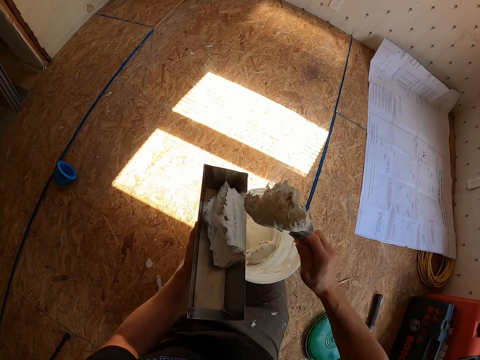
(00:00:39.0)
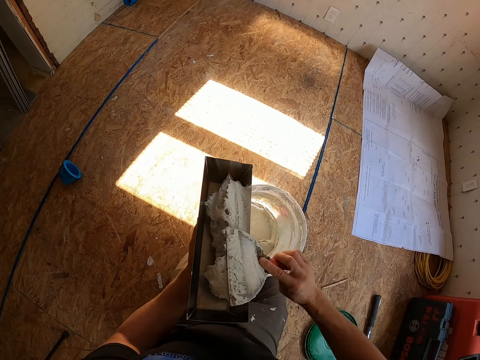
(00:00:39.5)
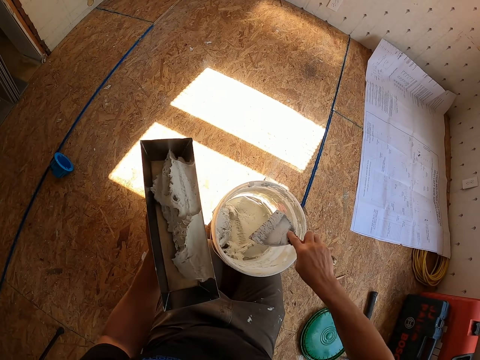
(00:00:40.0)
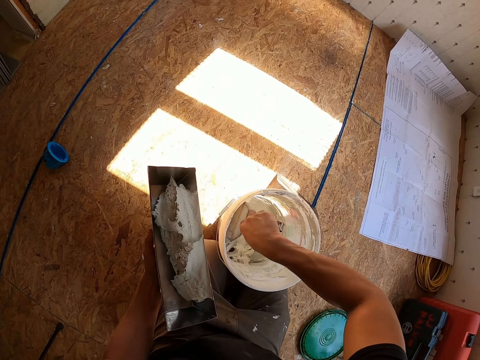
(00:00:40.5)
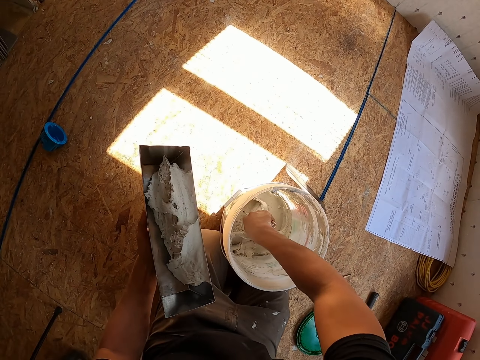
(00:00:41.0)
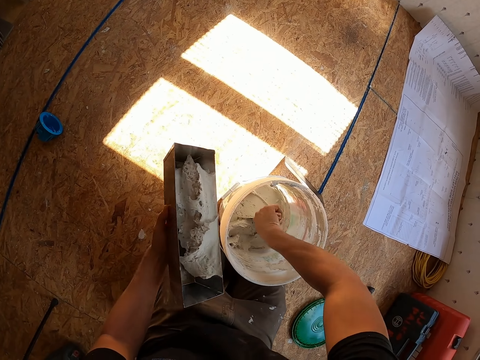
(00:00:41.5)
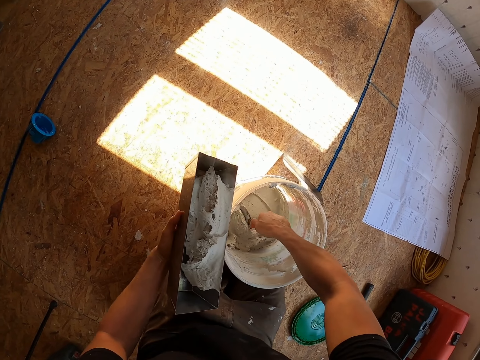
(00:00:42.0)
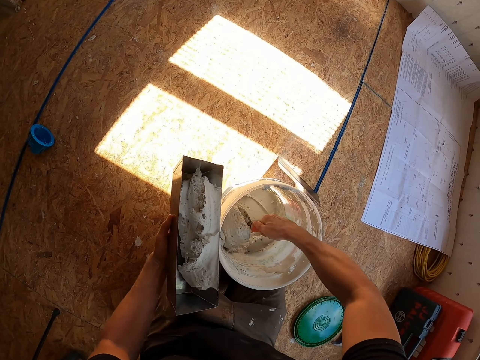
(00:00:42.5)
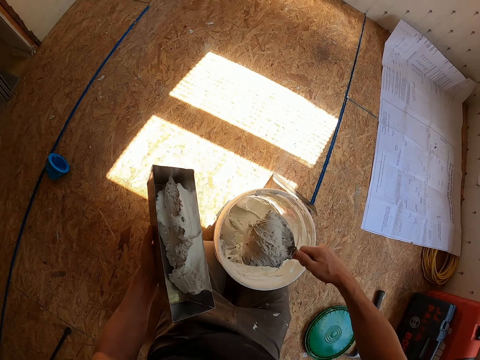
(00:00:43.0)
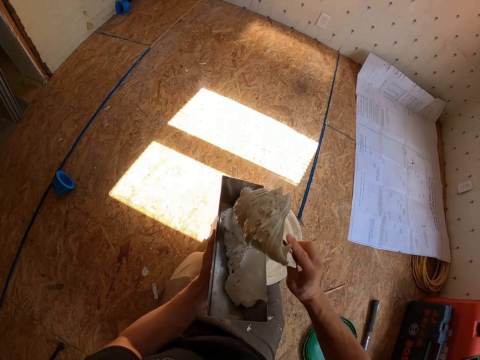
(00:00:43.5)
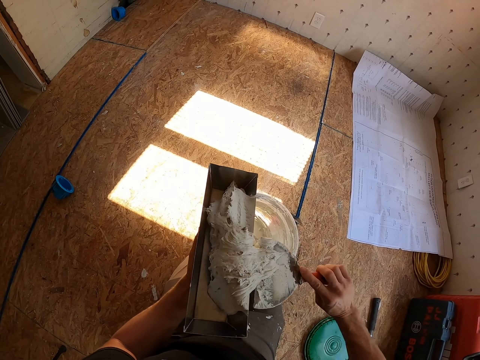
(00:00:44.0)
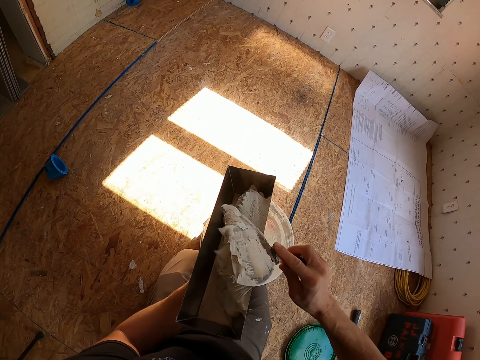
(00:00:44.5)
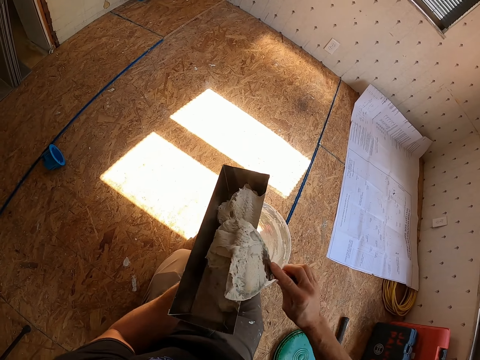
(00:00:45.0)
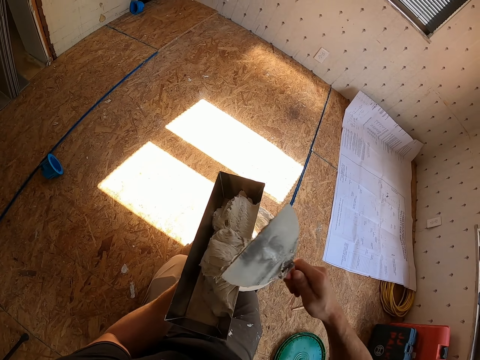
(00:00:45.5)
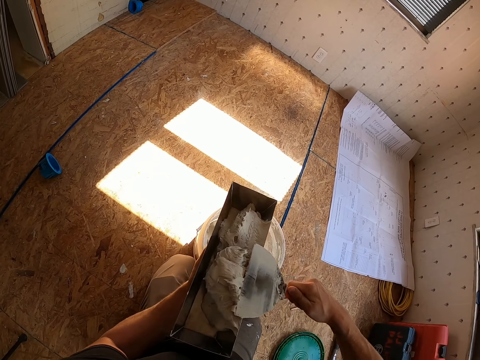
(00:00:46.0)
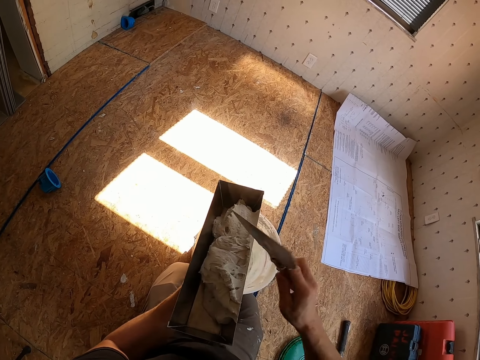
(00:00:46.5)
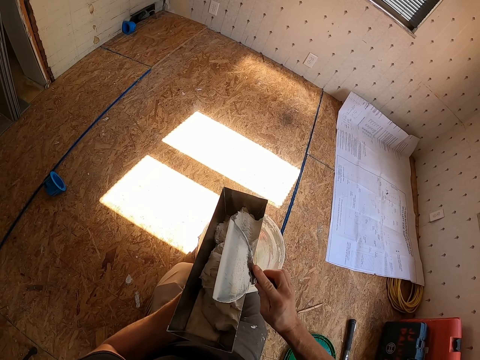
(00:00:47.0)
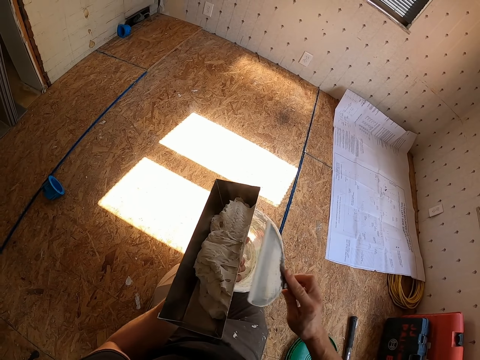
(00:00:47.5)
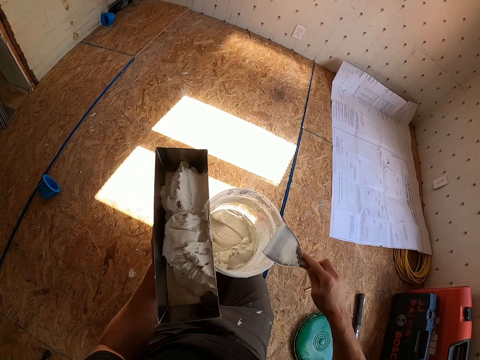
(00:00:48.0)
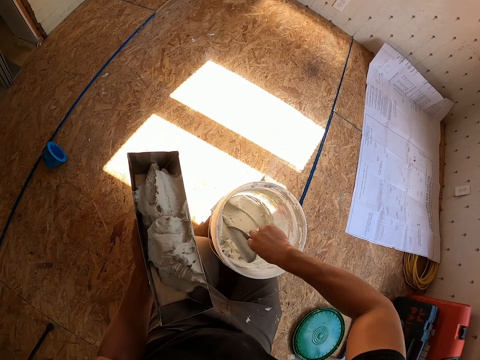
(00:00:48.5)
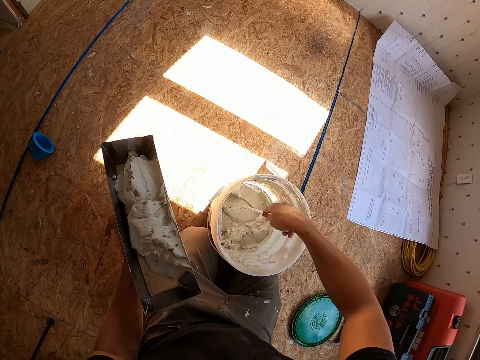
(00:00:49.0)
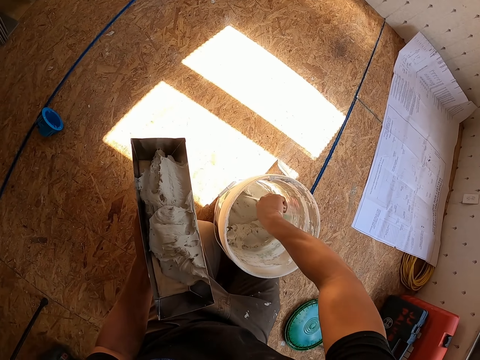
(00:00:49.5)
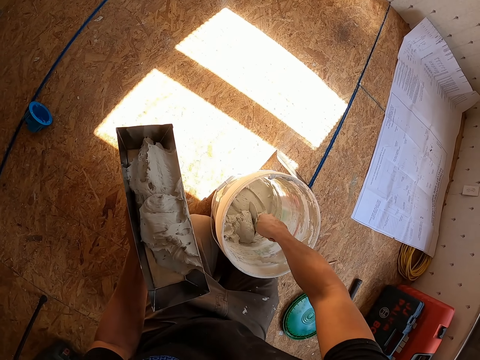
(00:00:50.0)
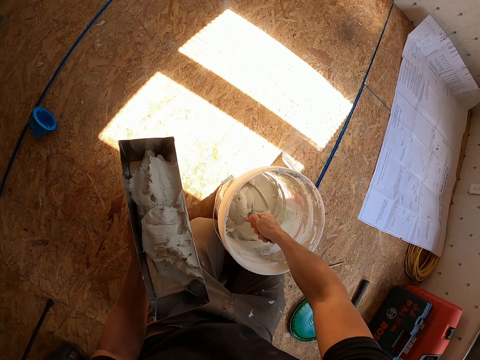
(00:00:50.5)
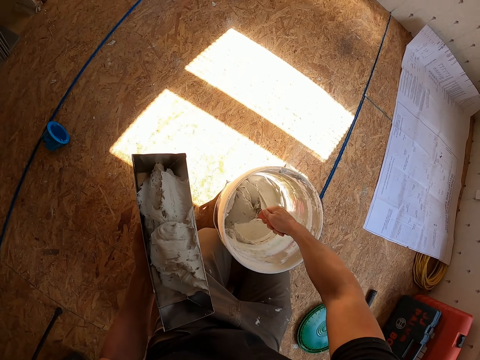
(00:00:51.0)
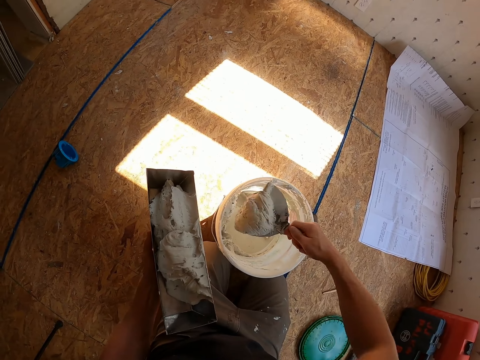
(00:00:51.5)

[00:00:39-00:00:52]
The camera wearer puts the paints in the container. They scoop the paints from the bucket. They put the paints in the container. They wipe the trowel on the container. They scoop the paints from the bucket.

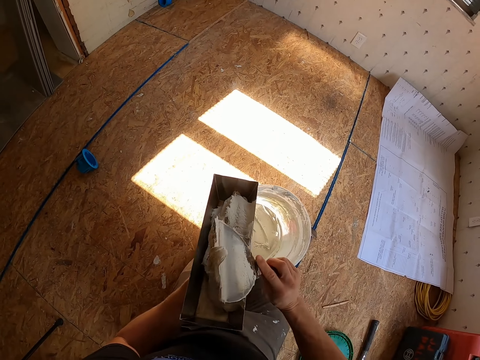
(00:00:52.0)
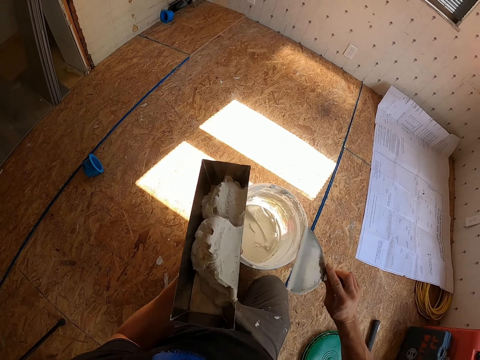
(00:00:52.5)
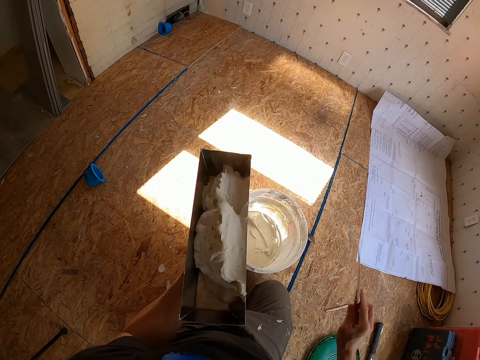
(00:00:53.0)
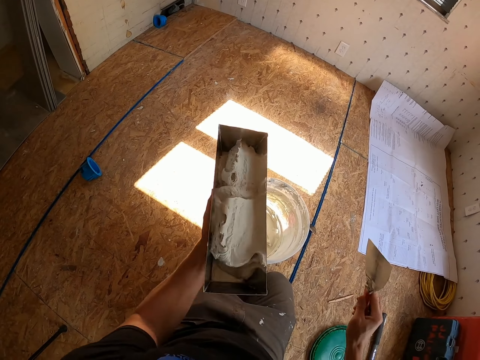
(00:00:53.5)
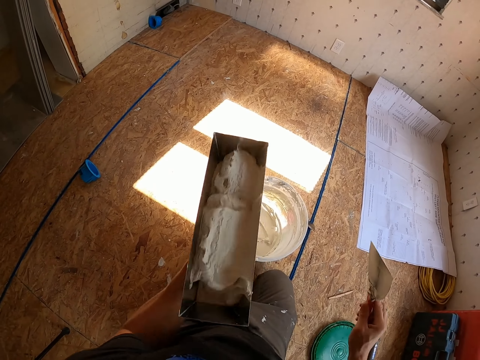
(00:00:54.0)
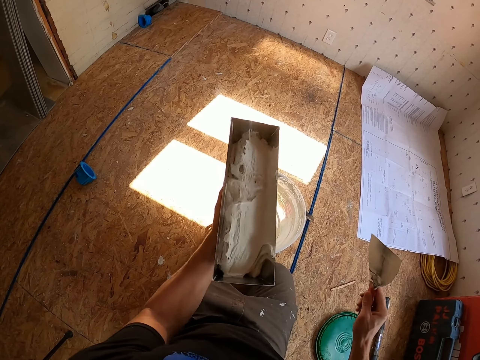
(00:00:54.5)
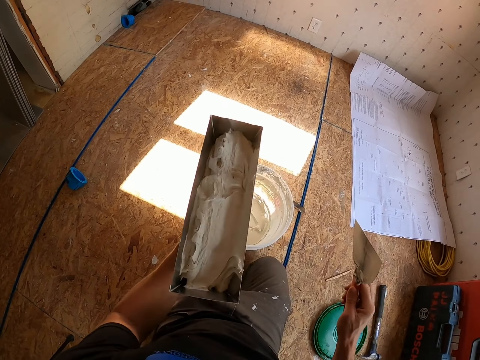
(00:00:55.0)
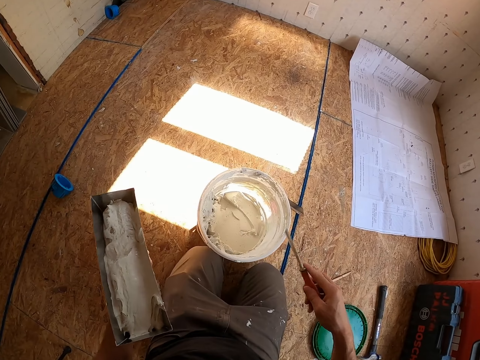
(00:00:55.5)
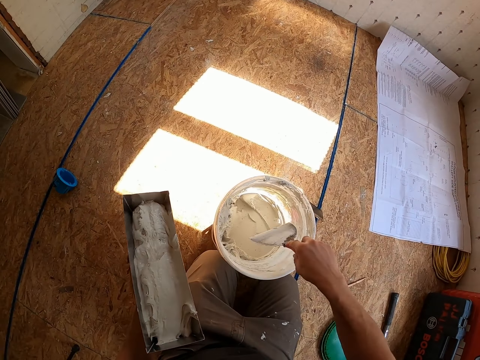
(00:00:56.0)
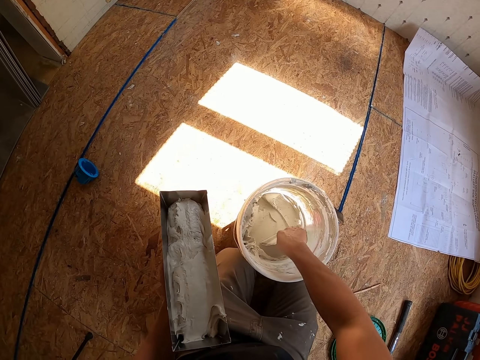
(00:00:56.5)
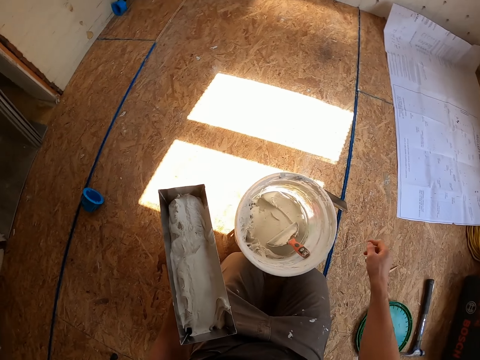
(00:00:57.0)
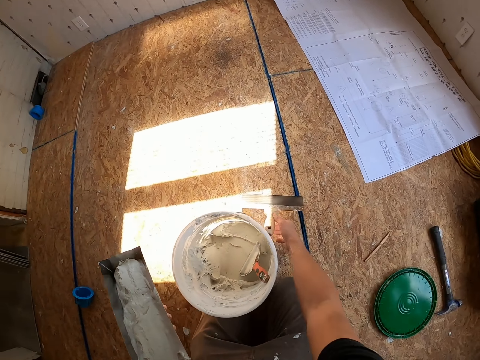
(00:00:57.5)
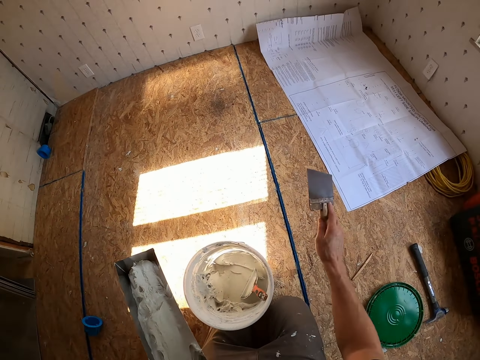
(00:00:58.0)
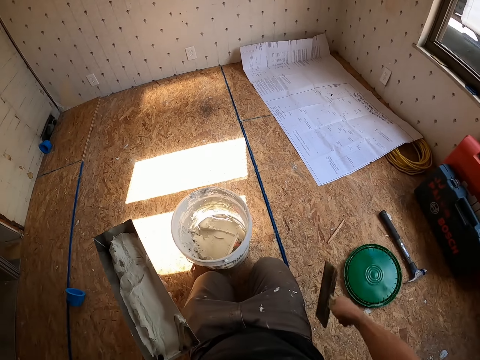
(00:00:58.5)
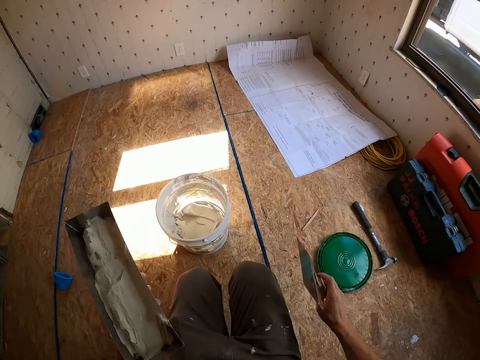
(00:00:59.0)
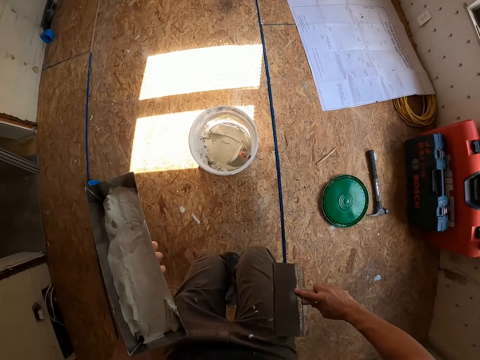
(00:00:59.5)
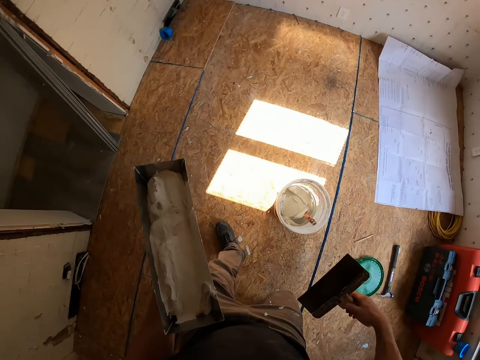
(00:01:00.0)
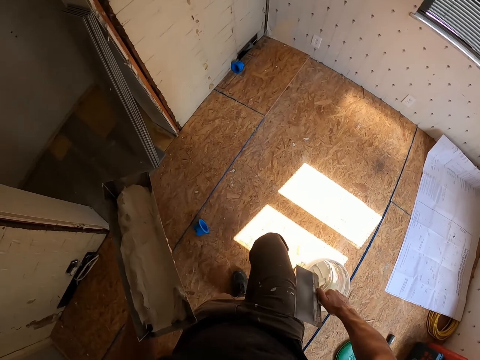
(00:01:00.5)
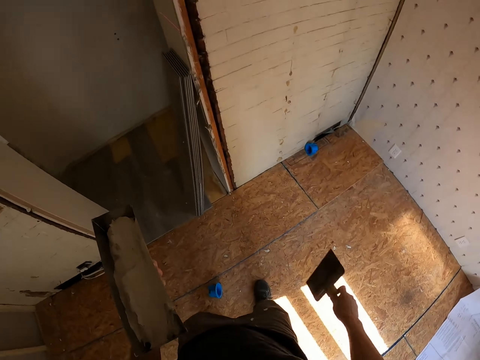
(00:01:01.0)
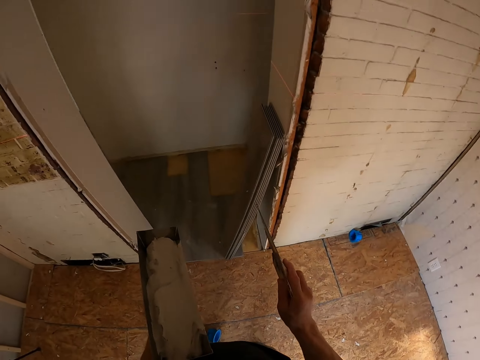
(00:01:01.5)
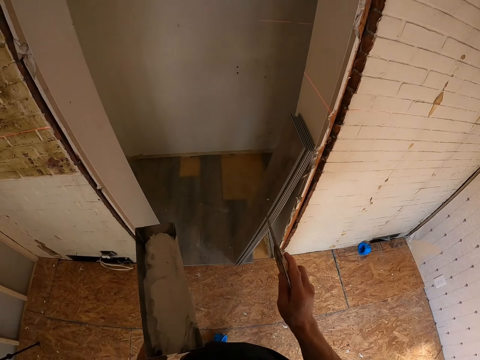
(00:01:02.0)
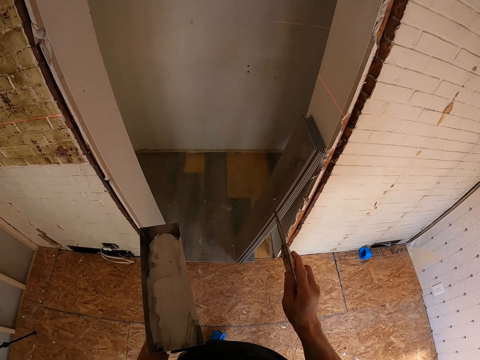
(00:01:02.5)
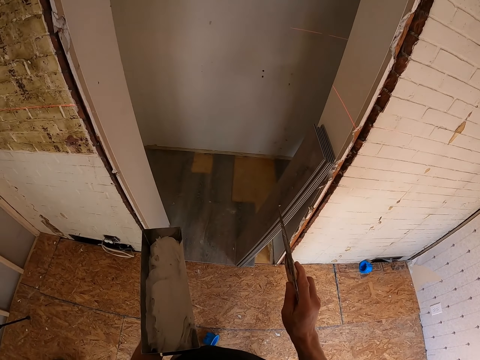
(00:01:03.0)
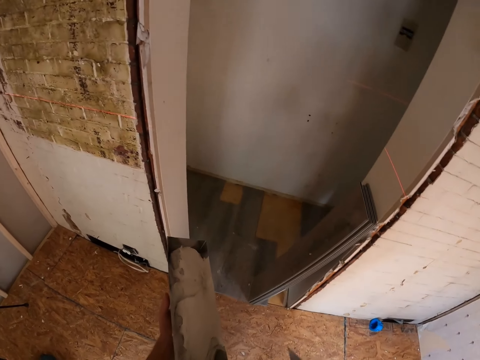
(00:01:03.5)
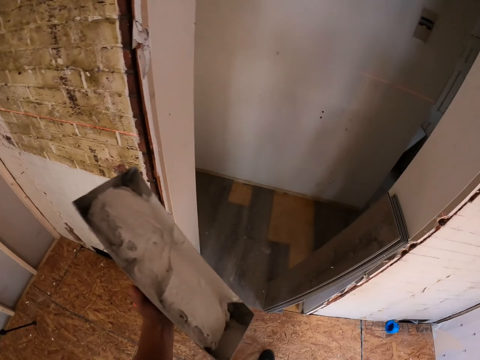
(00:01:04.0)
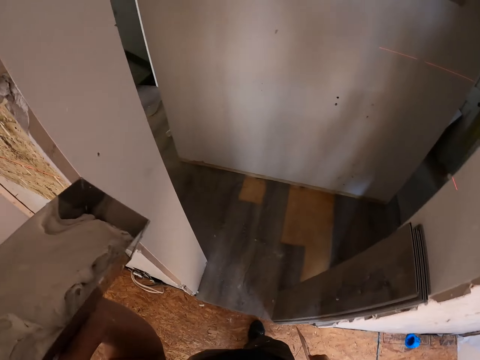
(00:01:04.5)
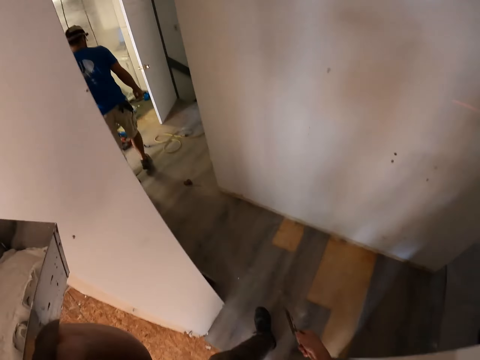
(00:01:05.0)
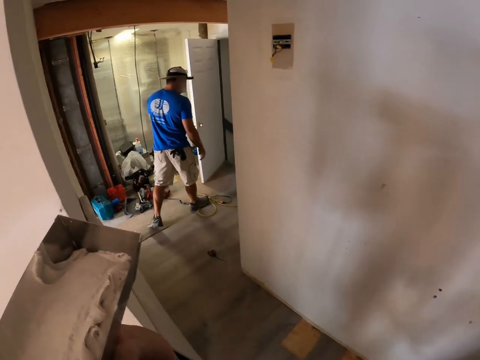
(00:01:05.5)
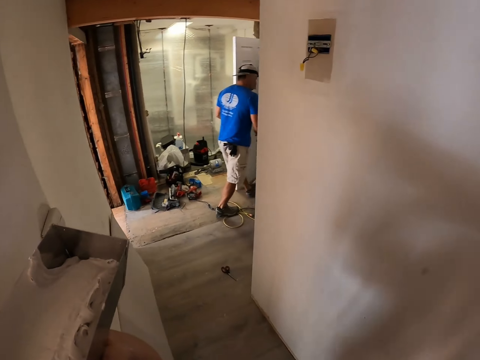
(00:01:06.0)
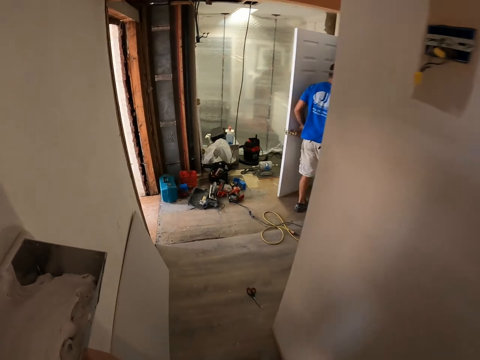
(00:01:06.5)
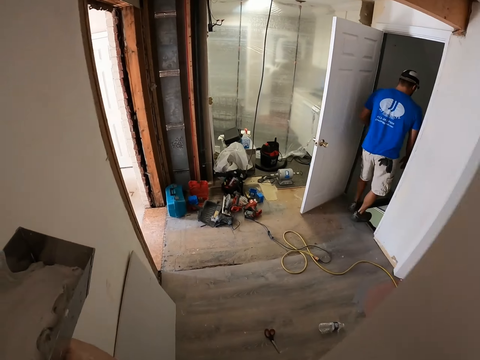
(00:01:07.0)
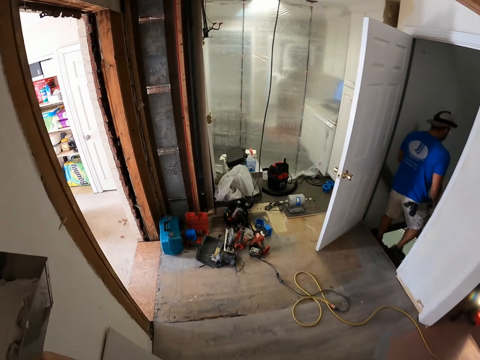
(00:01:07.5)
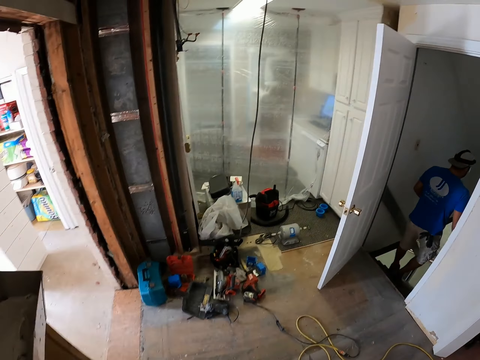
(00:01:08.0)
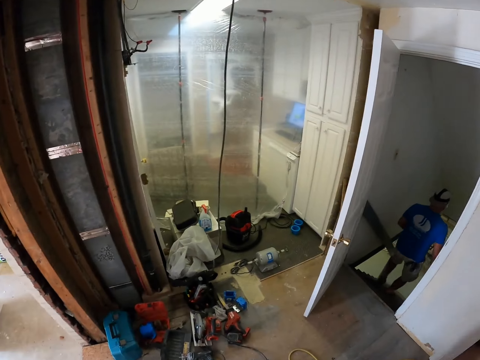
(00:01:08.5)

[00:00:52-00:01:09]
The camera wearer puts the paints in the container. He shakes the metal container with the paint on it. He puts the trowel or spatula in the bucket. He picks up the trowel from the floor. He moves the trowel and shakes the spatula. He wipes the spatula on his trouser. He walks around the house. He stares at the trowel in his hand. He walks away carrying the metal container with the spatula.
